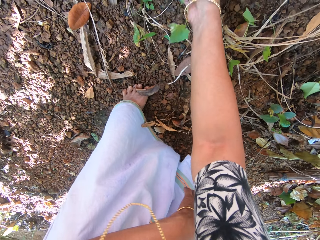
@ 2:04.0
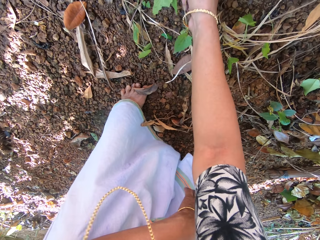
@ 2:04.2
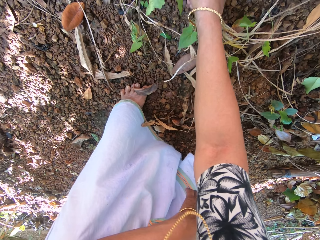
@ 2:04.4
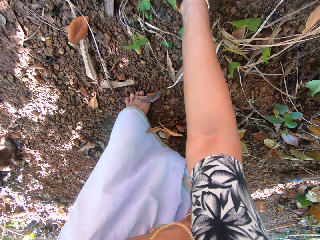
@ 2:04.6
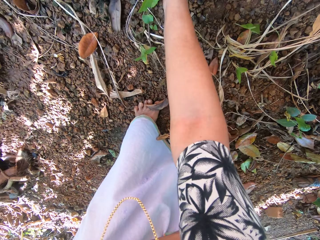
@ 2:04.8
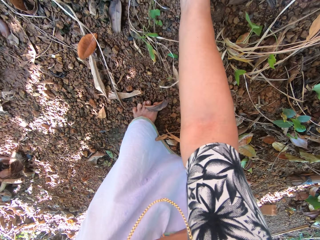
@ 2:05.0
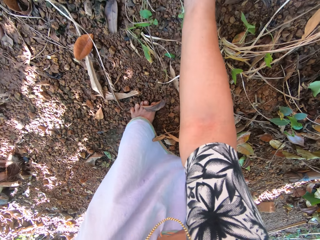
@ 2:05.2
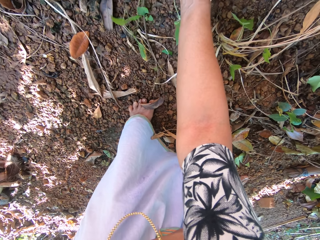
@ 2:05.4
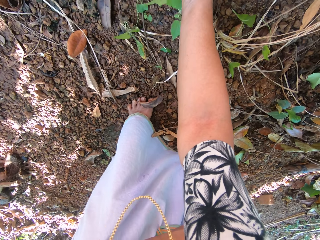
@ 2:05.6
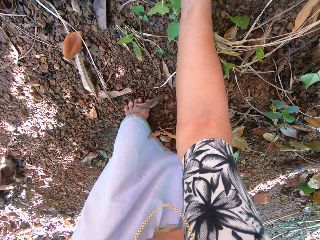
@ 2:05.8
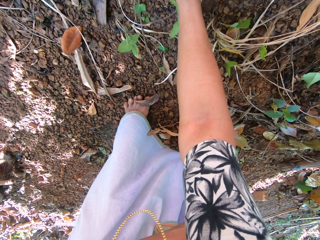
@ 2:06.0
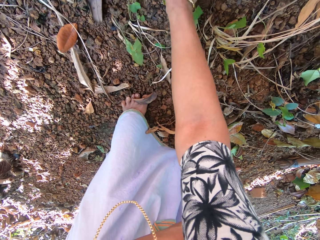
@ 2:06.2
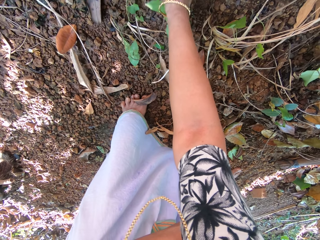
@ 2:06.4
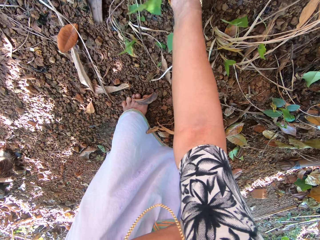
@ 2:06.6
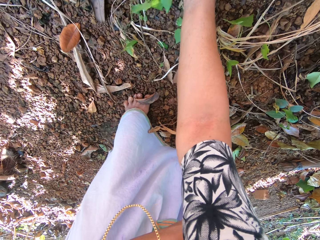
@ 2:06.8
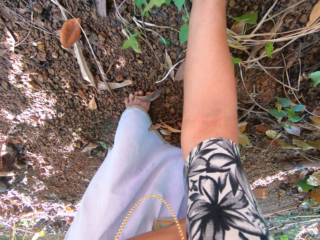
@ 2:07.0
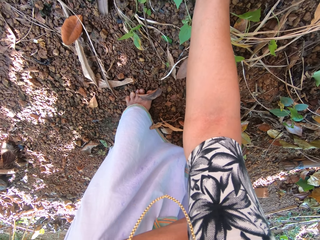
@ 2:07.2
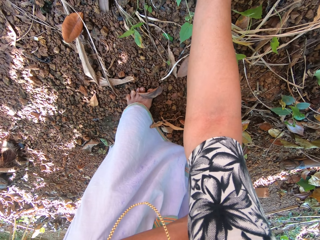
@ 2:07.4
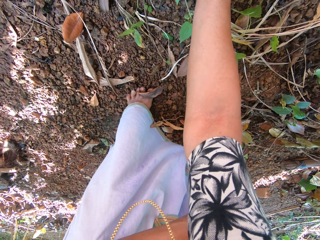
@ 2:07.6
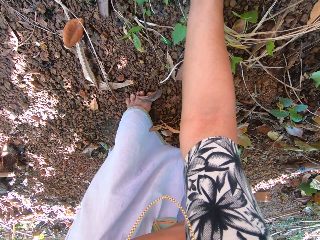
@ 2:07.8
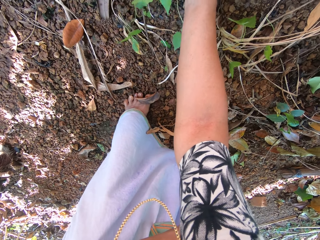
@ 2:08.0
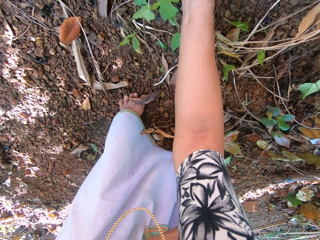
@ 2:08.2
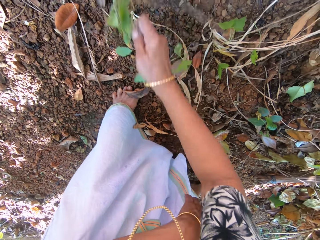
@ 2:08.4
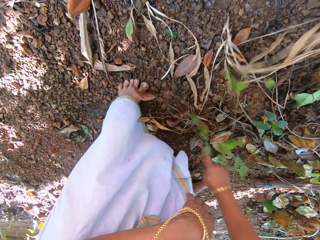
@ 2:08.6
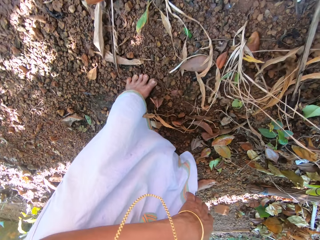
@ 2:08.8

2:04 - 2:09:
The camera wearer touches a plant on the ground with her right hand. She uproots the plant from the ground with her right hand.

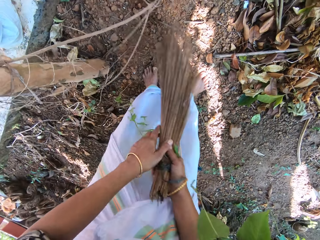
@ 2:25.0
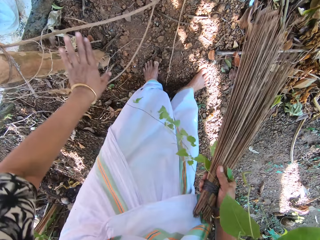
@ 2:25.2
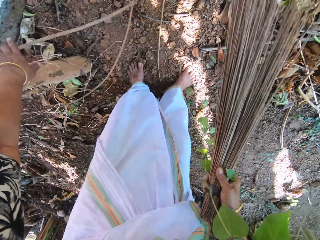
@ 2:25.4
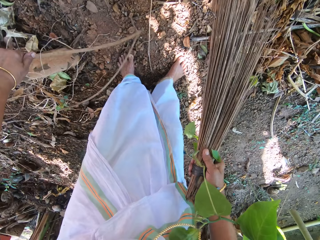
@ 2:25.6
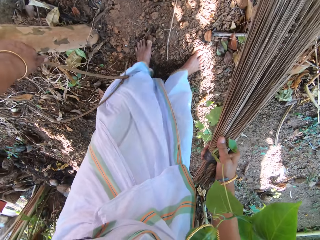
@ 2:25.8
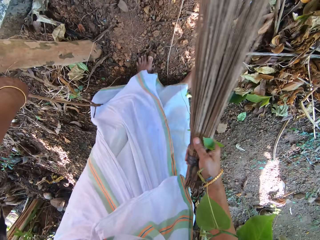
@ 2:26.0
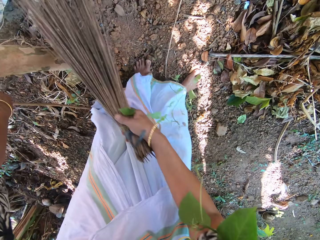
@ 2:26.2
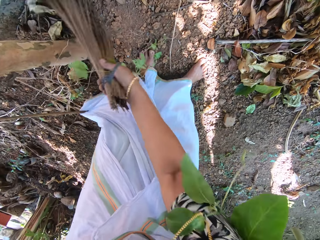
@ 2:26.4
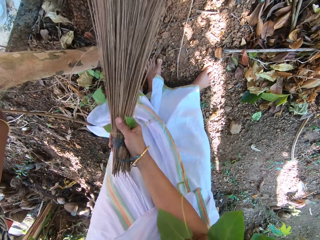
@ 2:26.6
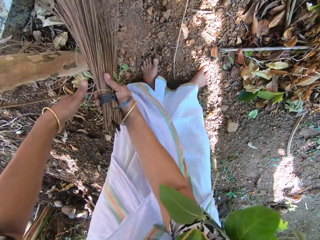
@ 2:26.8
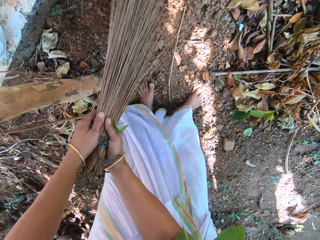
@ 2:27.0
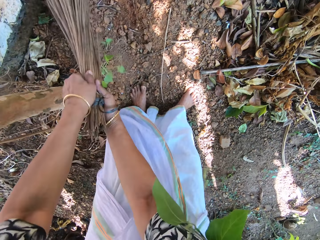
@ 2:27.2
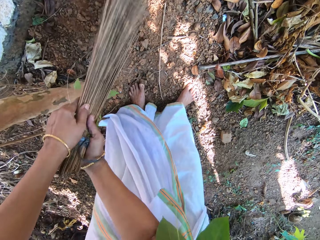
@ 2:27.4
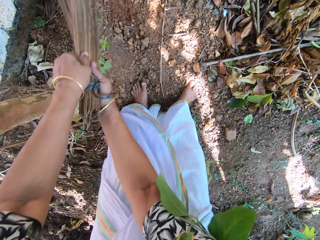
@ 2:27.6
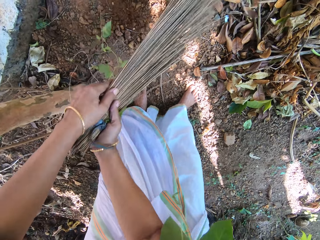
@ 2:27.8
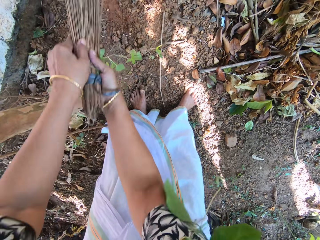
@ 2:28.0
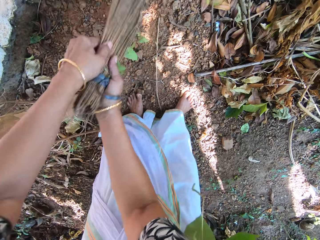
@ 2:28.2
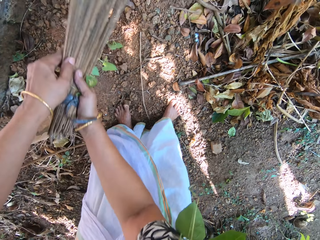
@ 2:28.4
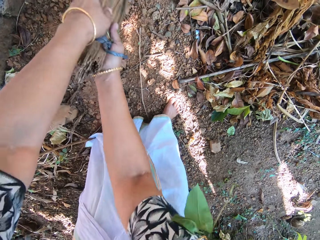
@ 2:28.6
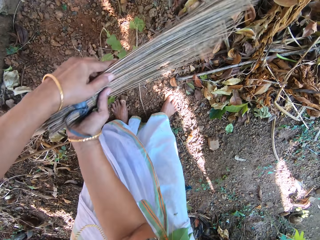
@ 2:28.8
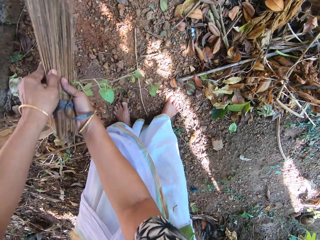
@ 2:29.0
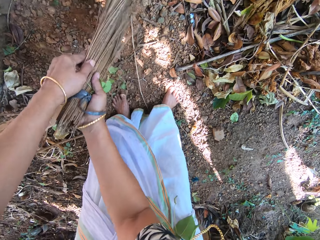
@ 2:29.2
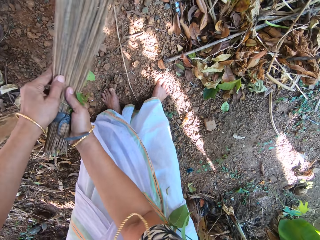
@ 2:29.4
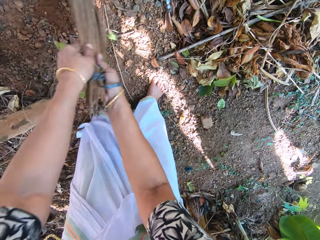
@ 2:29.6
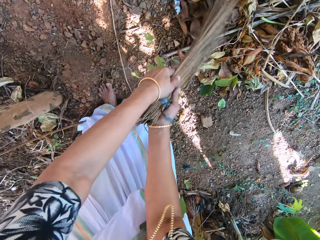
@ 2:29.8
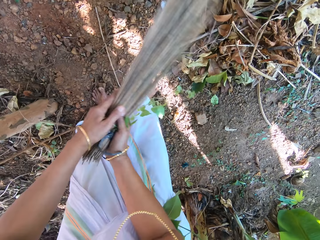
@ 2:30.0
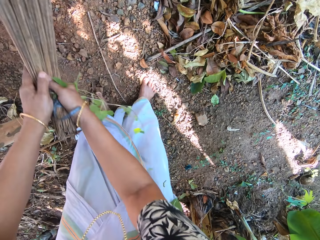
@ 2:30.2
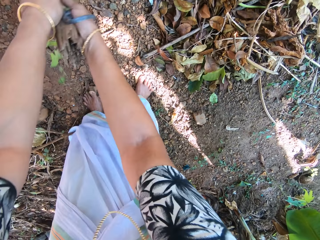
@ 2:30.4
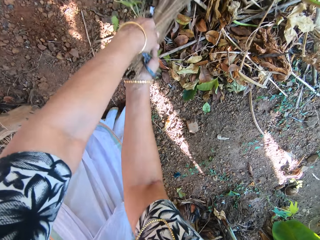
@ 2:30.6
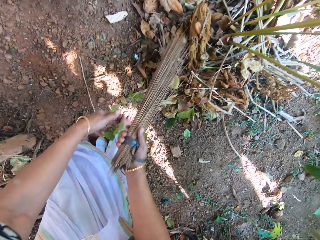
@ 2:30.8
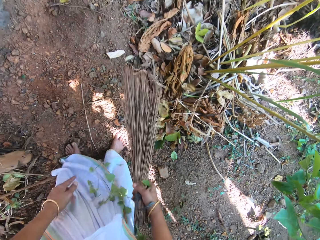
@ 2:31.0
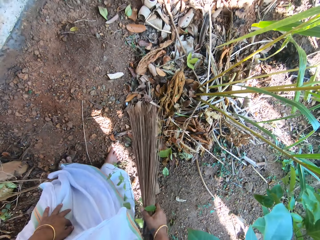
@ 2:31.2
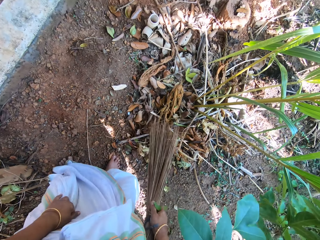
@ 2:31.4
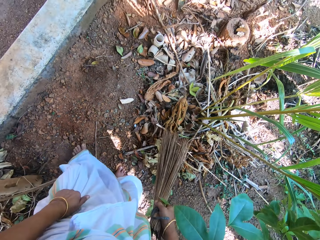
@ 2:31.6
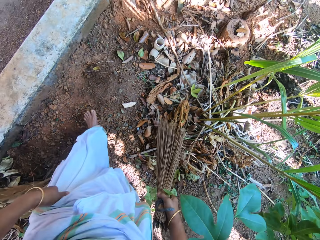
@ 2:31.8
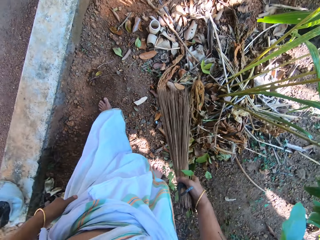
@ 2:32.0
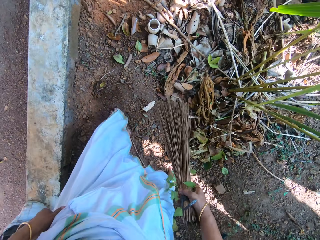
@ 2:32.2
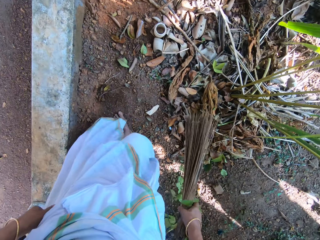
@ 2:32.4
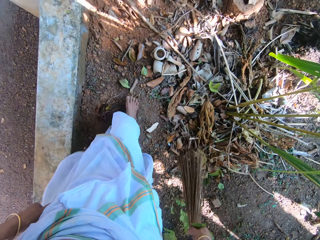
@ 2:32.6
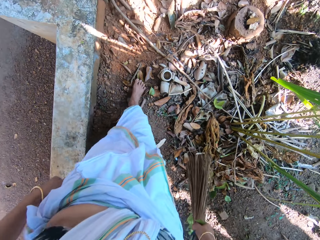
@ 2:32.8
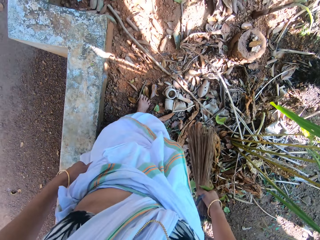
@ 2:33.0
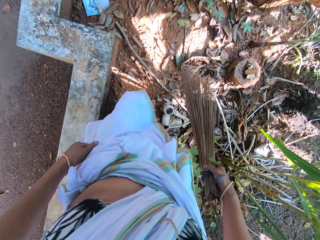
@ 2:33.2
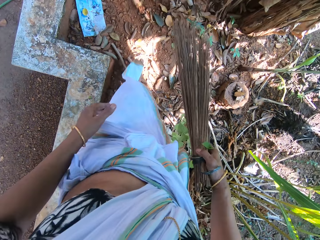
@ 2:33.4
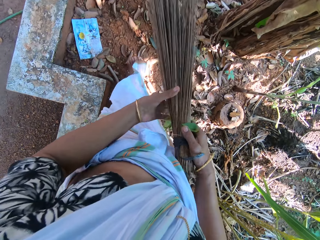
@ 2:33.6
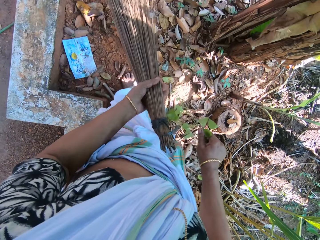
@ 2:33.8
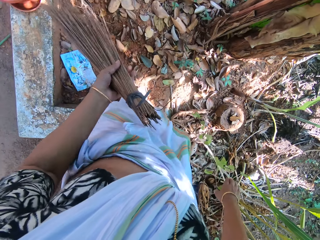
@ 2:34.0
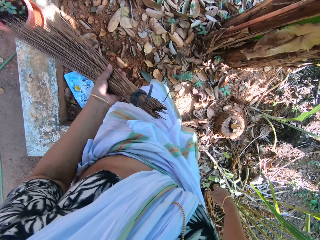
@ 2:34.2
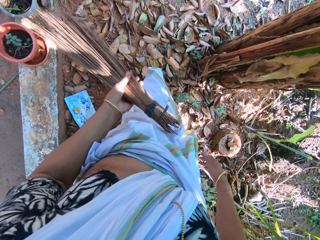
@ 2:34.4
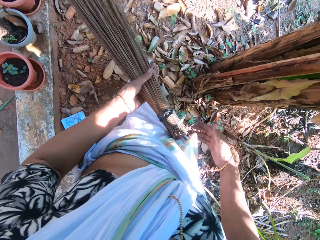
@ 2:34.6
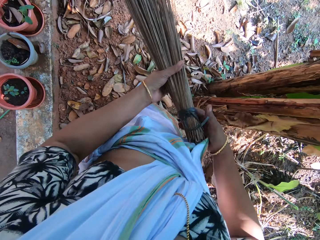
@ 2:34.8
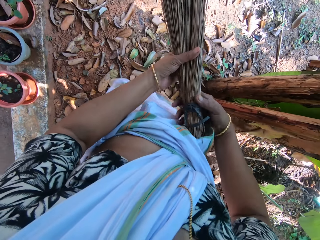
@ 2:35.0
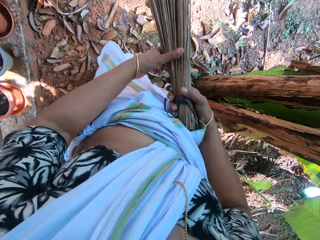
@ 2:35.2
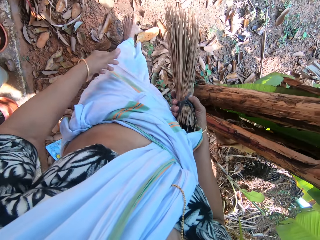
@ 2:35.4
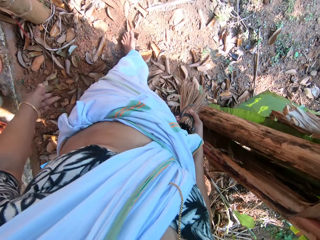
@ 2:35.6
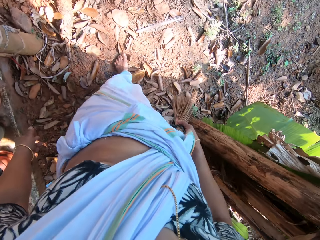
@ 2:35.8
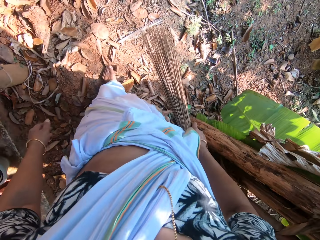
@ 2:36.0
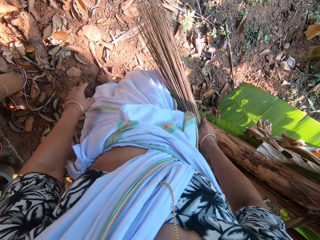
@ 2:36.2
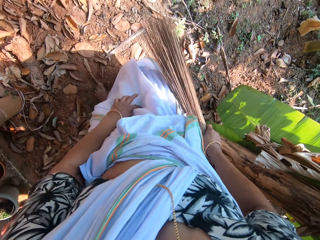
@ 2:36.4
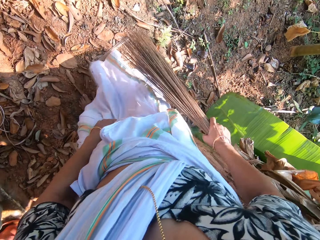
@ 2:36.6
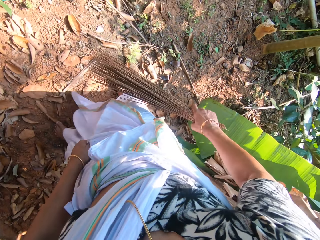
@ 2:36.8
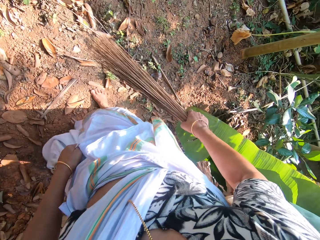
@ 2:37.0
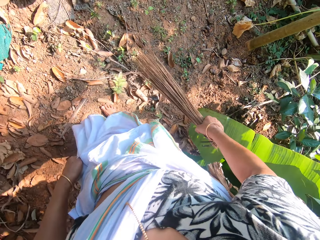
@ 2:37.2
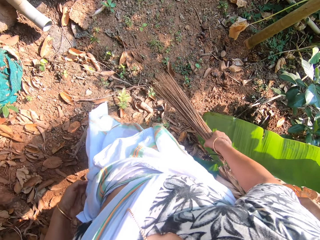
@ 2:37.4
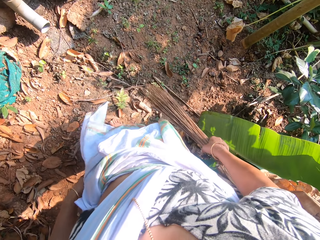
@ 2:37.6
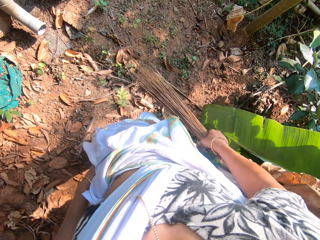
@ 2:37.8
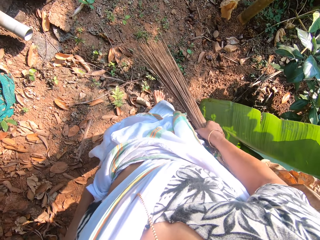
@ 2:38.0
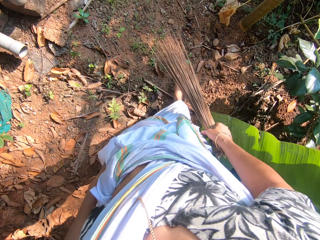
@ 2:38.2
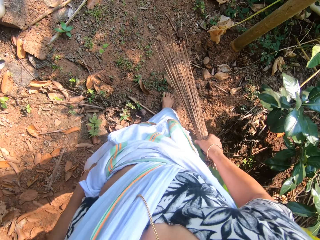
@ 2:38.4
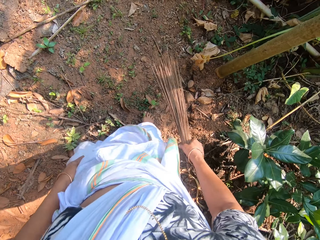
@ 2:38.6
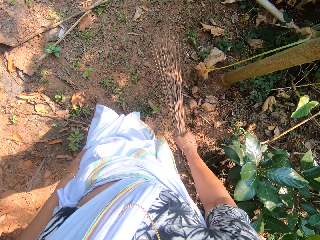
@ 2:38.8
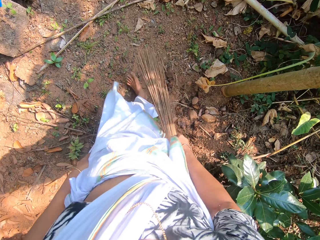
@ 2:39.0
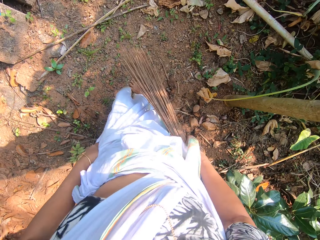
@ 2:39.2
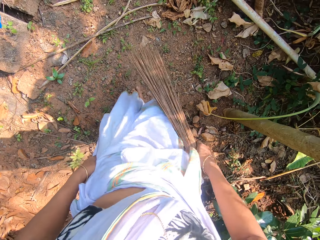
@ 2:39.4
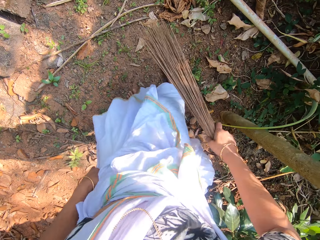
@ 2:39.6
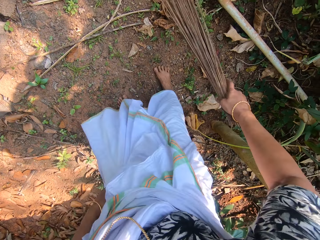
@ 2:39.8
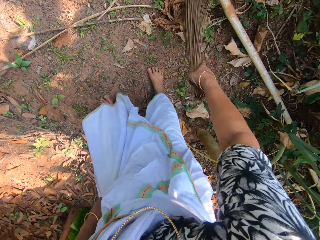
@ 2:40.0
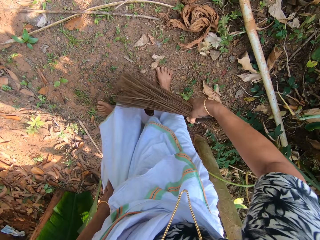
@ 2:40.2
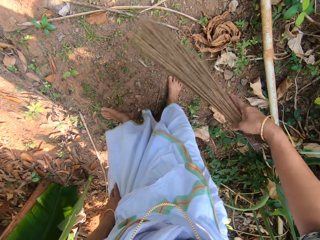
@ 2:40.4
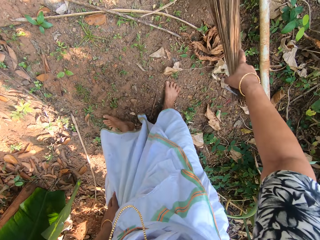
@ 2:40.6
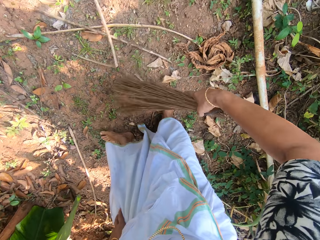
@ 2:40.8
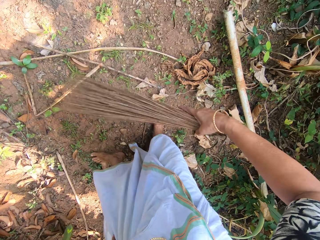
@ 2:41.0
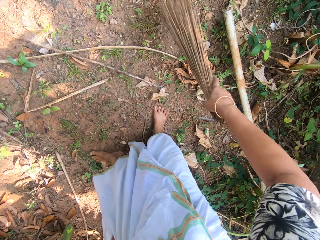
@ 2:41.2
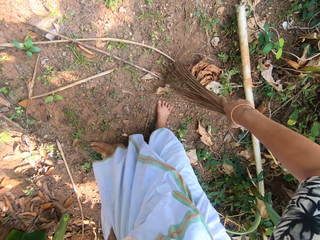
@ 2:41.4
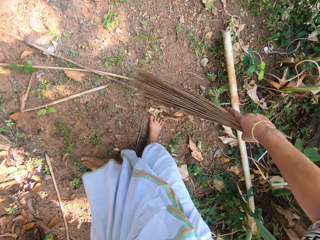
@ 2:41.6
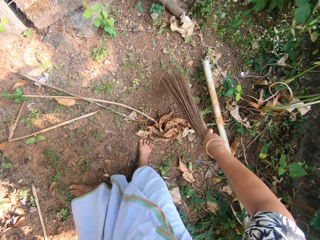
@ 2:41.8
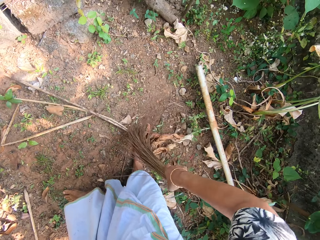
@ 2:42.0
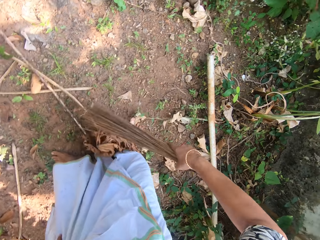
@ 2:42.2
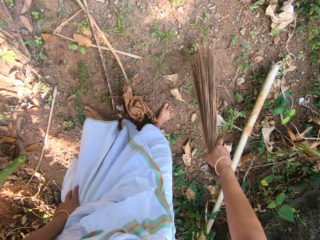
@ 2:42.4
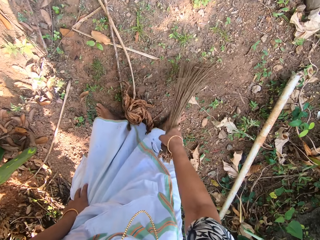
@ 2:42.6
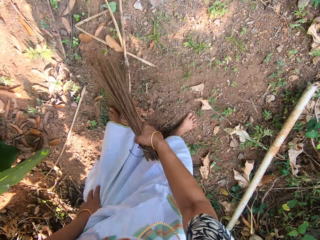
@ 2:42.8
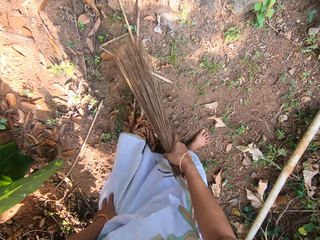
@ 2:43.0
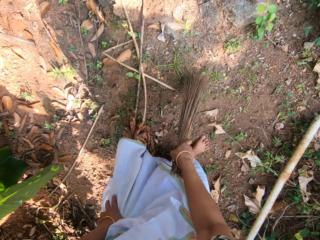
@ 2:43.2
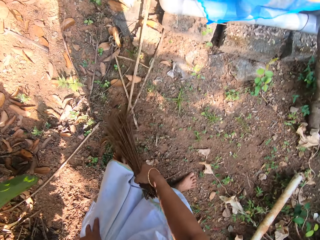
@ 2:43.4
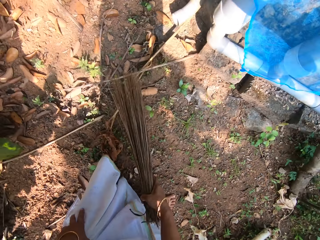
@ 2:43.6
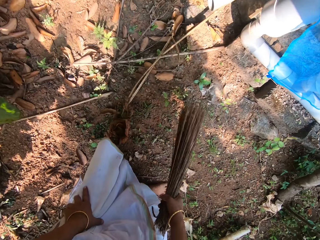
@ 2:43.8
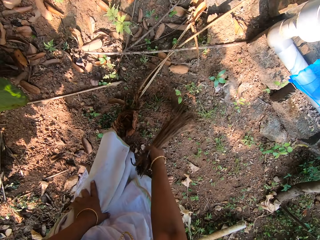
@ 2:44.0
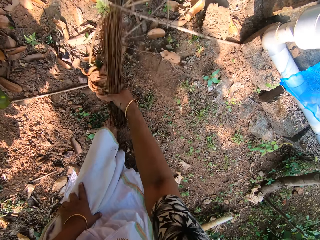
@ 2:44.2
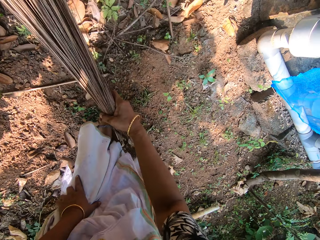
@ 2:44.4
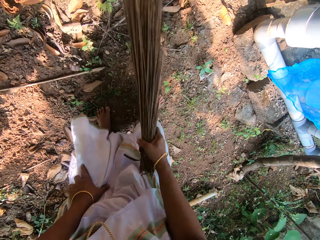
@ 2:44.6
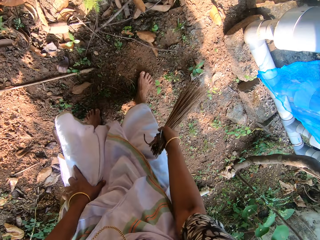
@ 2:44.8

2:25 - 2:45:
The camera wearer moves a tree branch from her way with her left hand. She holds a stick. She sweeps dried leaves and sticks on the ground with the broom in her right hand. She holds the broom with her hands. She sweeps dried leaves and sticks on the ground with the broom in her hands. She removes her left hand from the broom. She walks around. She passes the broom from her right hand to her left hand. She passes the broom from her left hand to her right hand. She sweeps dried leaves on the ground with the broom in her right hand.
